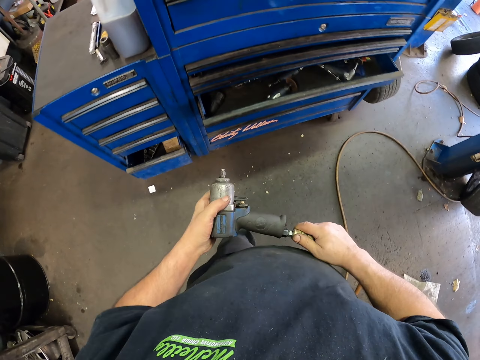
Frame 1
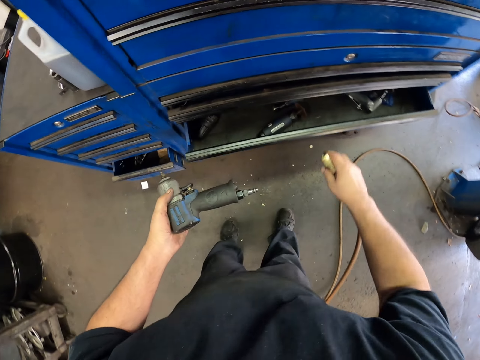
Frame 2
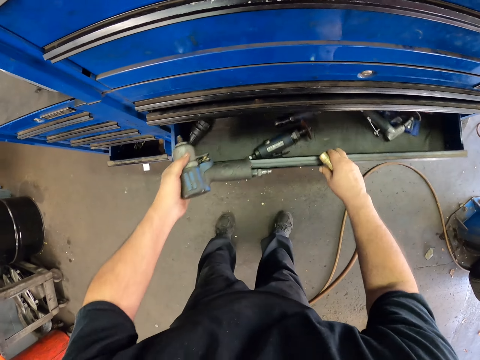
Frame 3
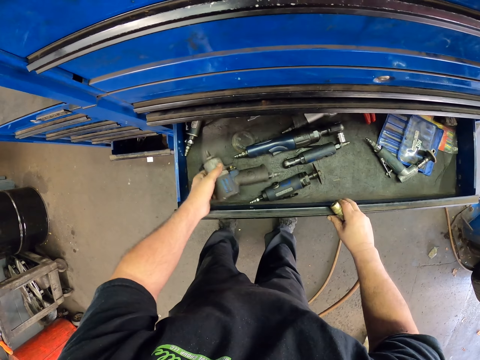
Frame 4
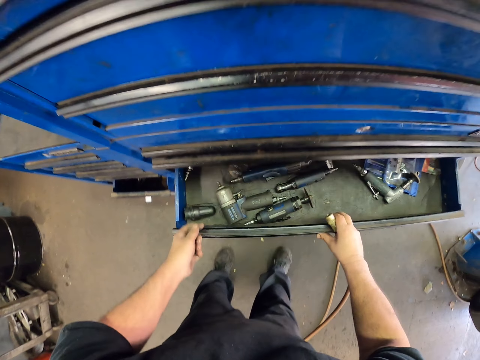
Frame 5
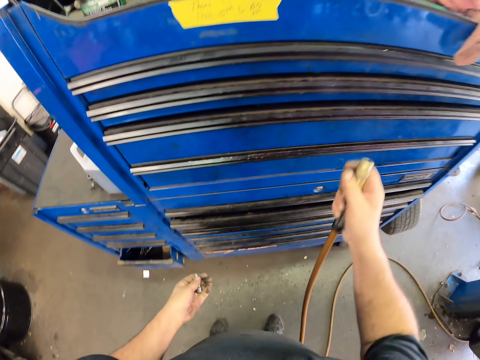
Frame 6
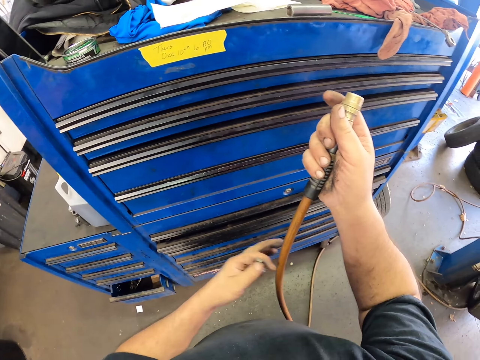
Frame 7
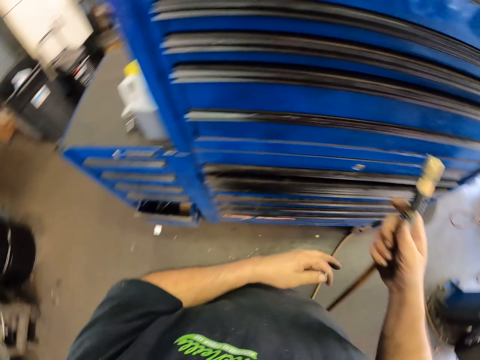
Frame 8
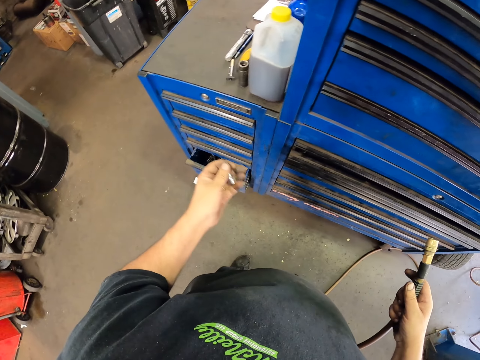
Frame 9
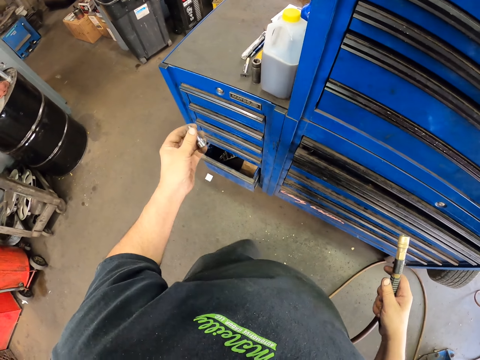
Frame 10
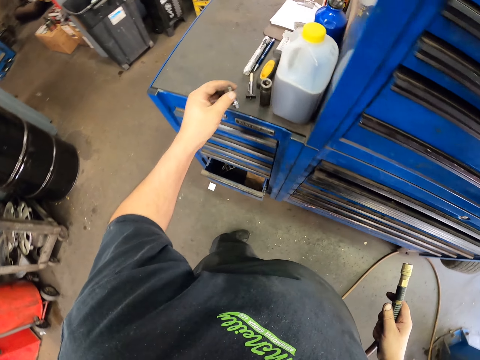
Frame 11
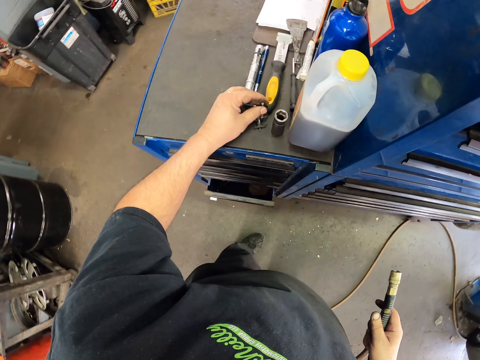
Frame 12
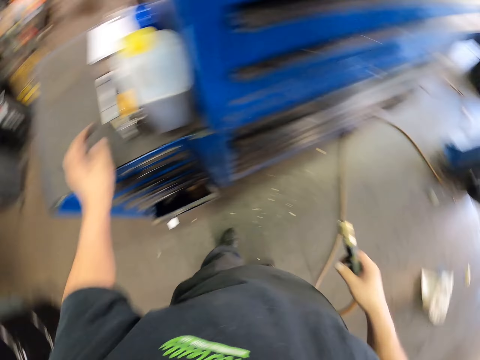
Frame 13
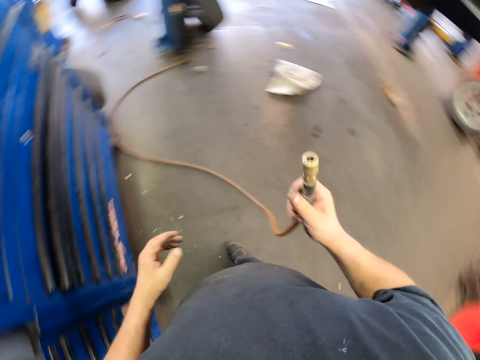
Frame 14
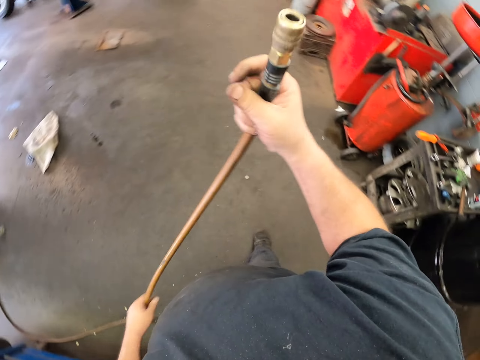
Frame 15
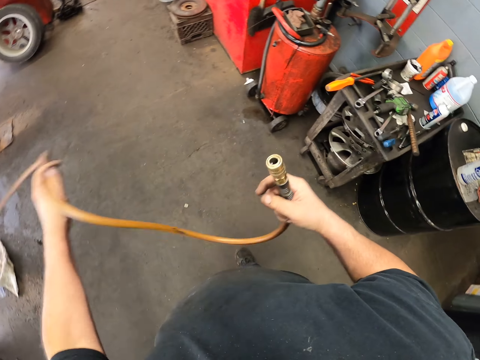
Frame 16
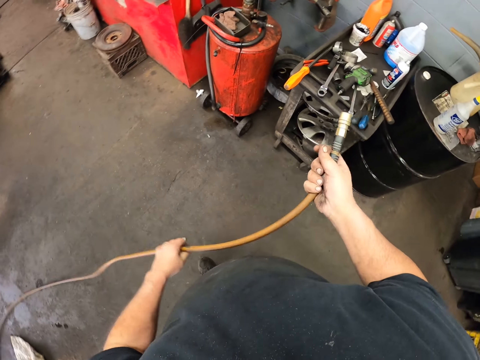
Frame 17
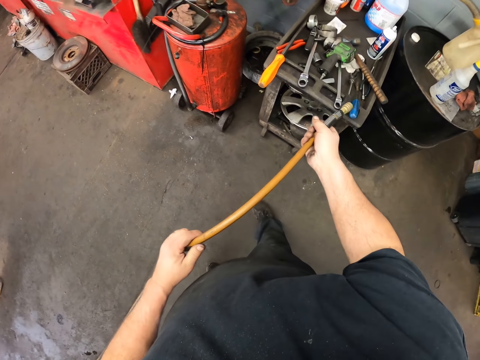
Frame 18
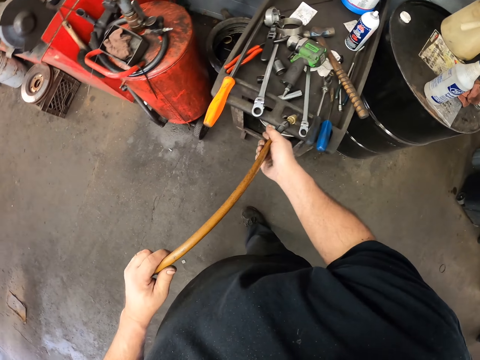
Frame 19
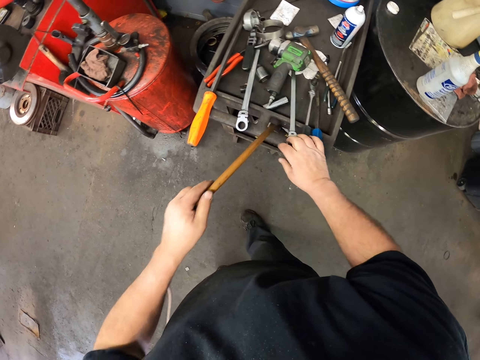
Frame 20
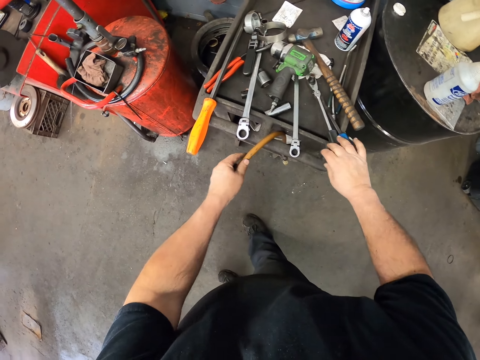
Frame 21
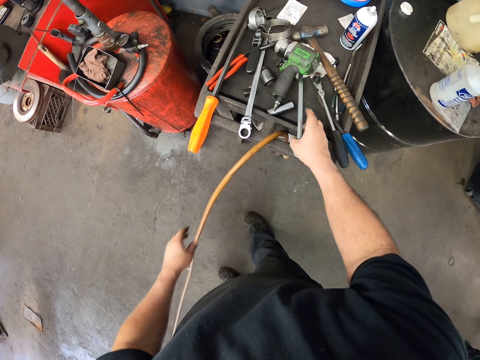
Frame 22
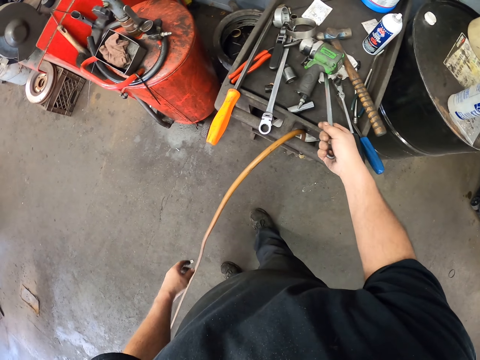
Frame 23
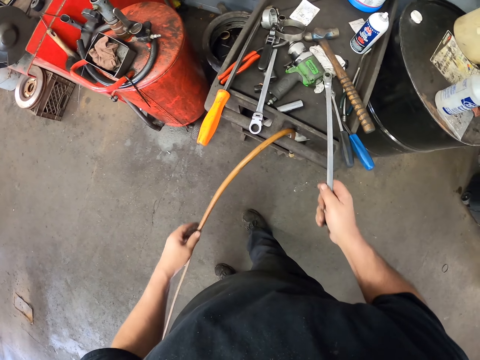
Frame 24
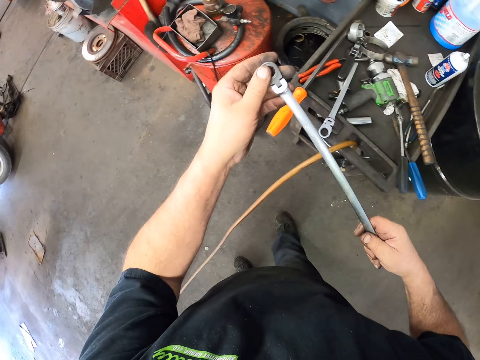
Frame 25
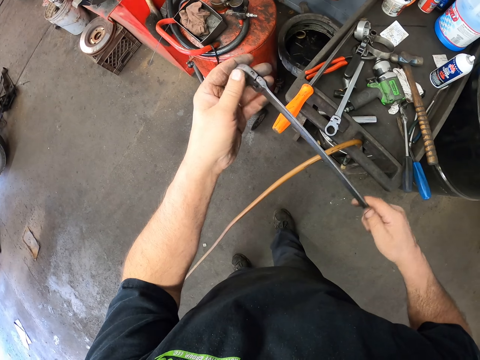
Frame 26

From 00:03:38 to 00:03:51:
The camera wearer disconnects the hose pipe from the impact wrench. They pull a toolbox drawer, put the impact wrench in the toolbox drawer, and close the toolbox drawer. They lift the hose pipe. They put the lug nut key on the toolbox. They walk around. They lift the hose pipe. They hold the pipe. They put the hose pipe on the trolley. They move tools on the trolley. They pick up a wrench.

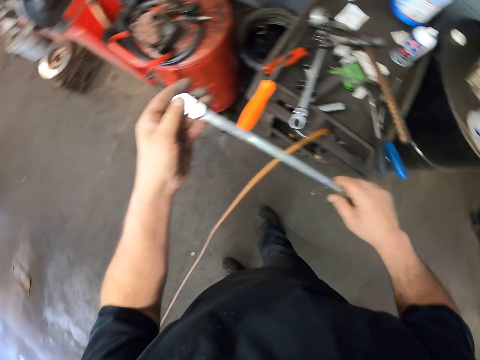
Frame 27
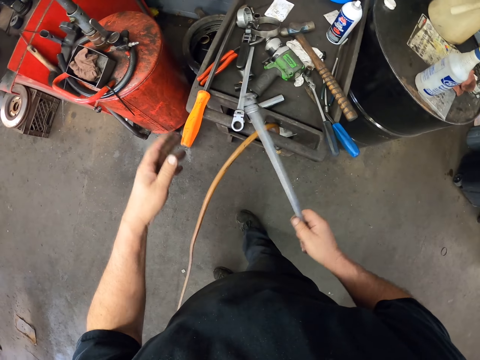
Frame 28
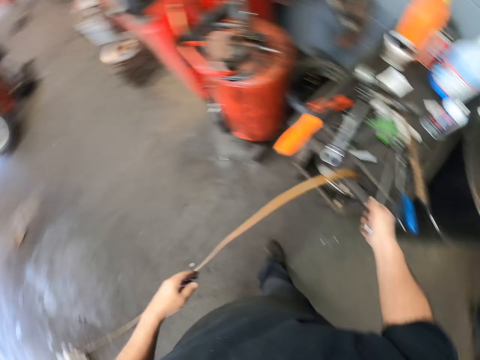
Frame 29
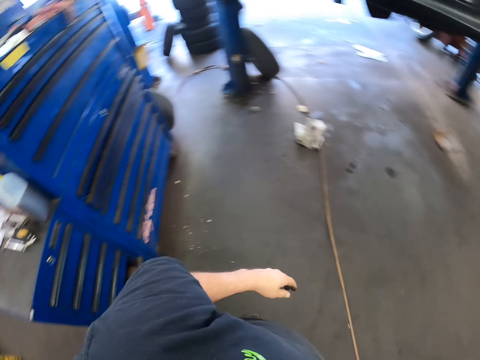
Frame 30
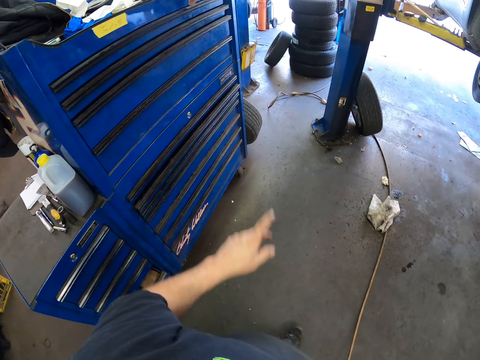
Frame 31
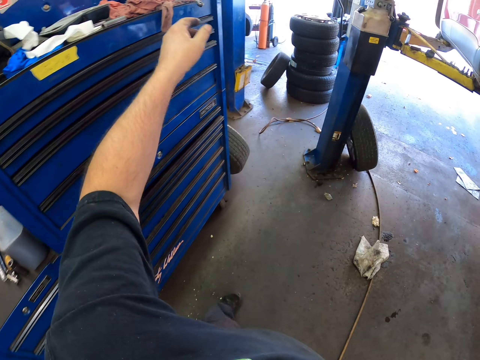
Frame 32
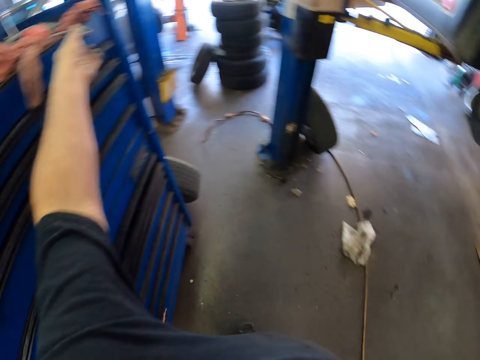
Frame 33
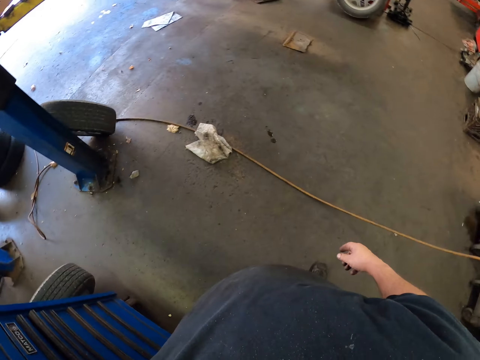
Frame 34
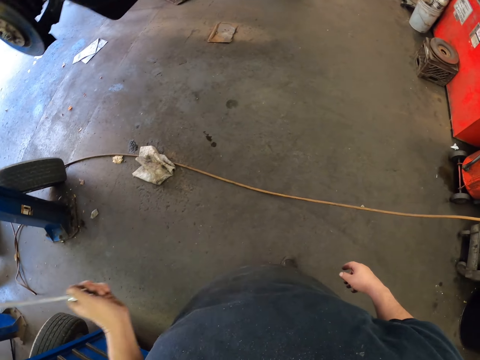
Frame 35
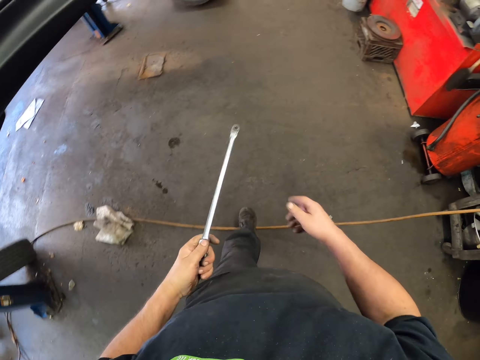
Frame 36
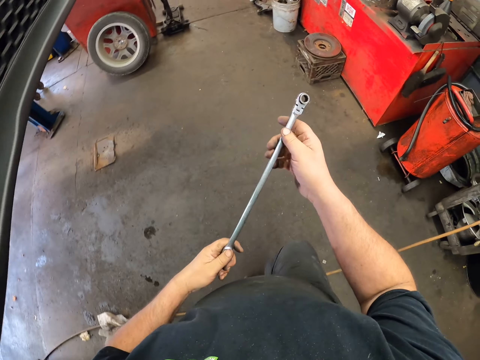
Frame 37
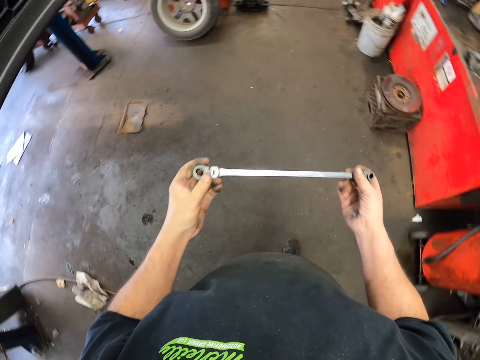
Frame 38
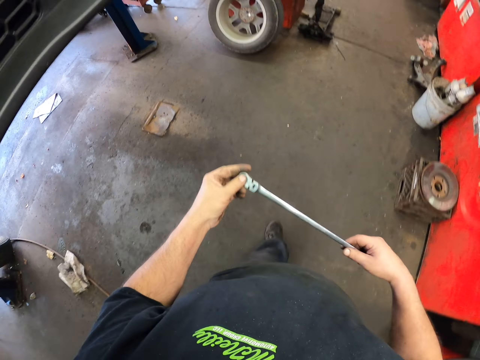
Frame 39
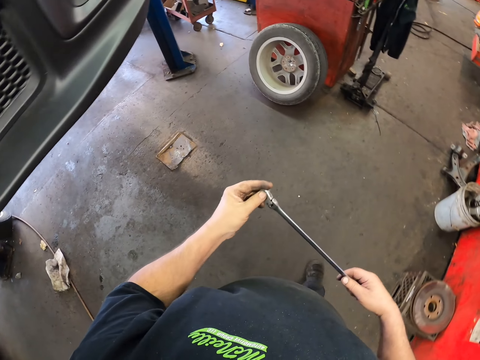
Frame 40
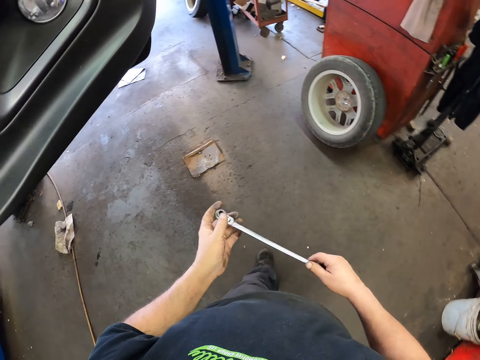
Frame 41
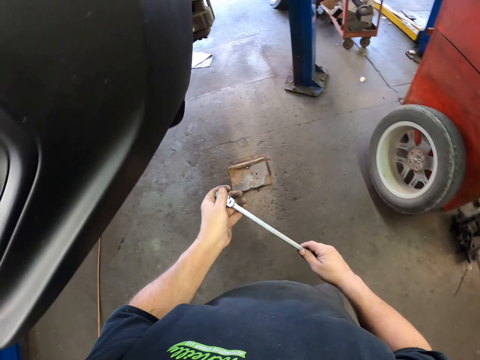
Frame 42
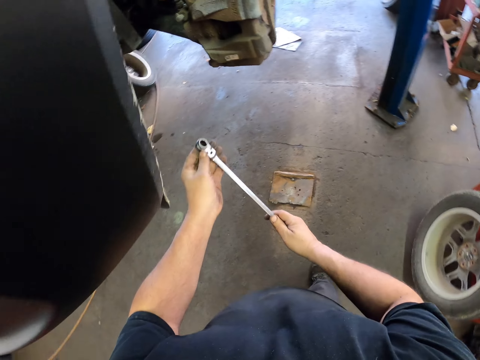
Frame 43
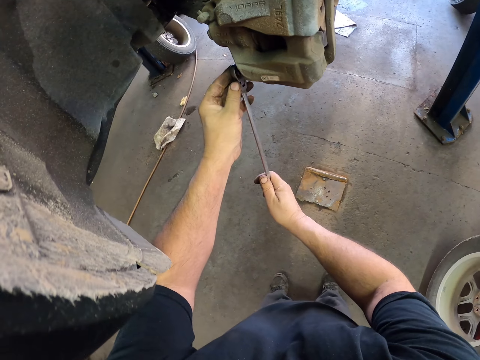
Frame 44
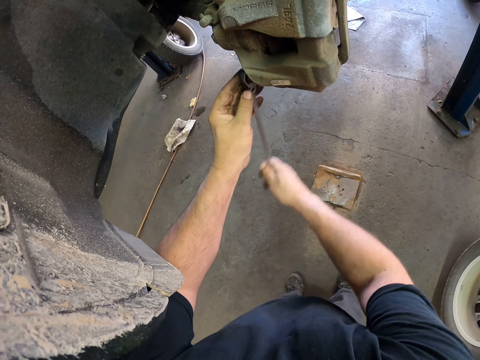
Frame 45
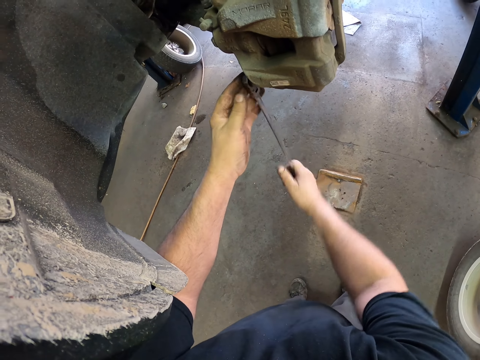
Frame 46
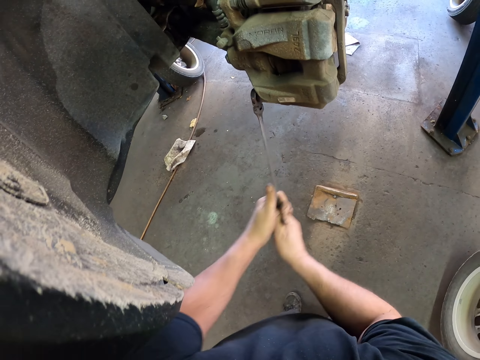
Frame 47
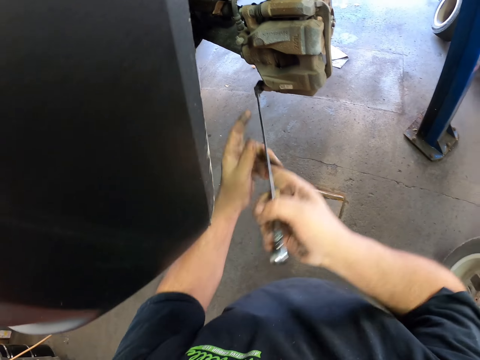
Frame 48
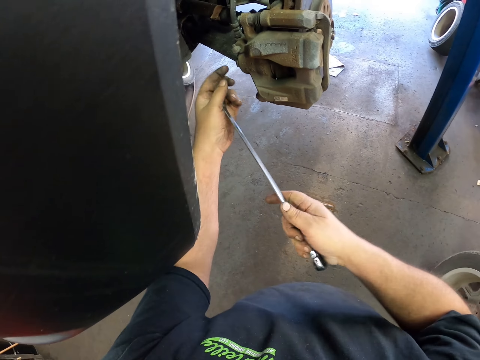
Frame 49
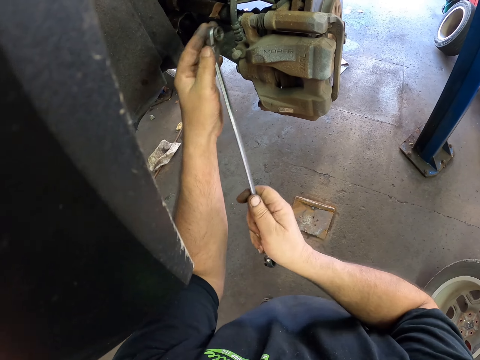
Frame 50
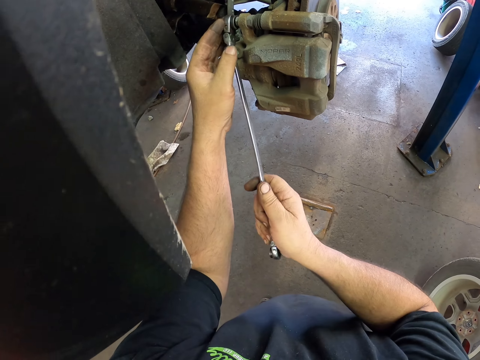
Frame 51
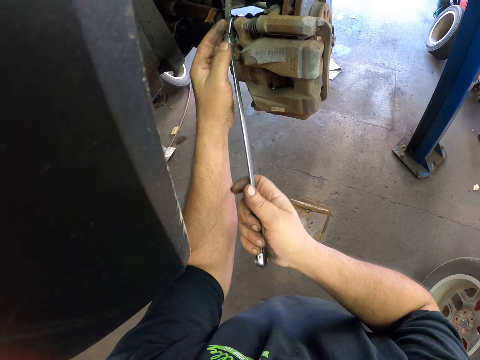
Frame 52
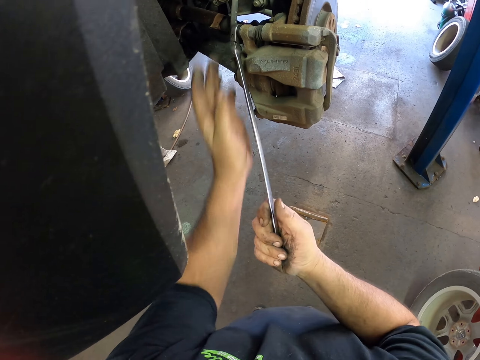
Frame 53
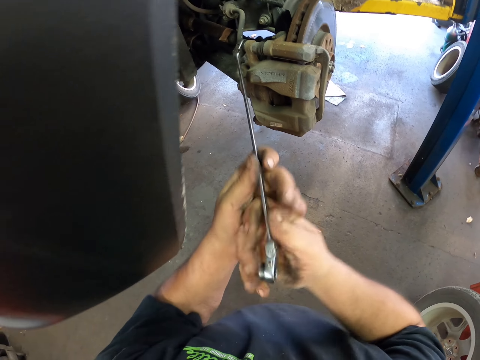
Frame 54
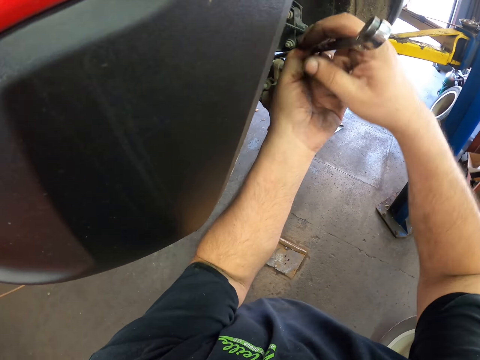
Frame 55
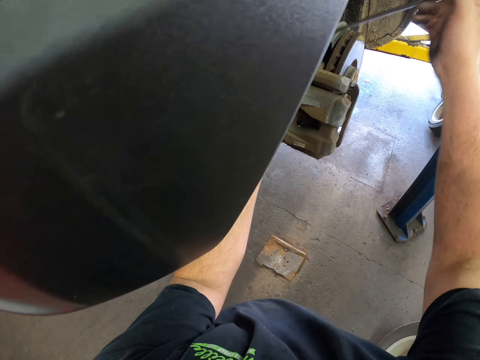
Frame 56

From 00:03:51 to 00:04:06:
The camera wearer looks at the wrench. They hold the wrench. They put the wrench on the trolley. They walk in the garage. They pick up another wrench. They walk in the garage. They loosen bolts with the wrench. They loosen another nut.
